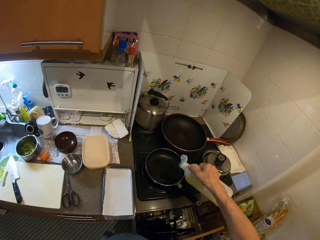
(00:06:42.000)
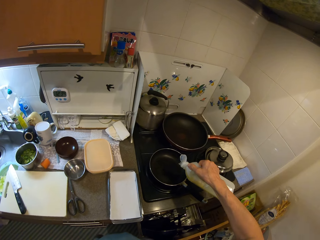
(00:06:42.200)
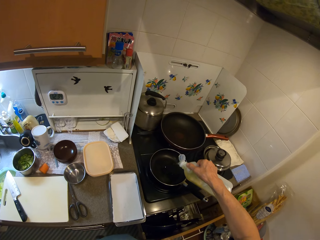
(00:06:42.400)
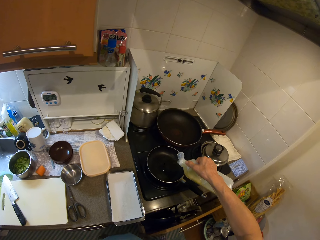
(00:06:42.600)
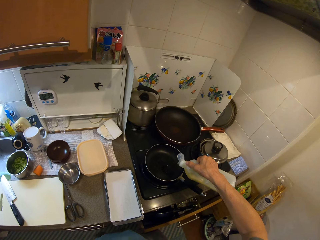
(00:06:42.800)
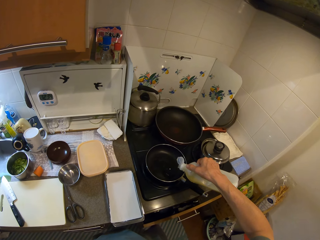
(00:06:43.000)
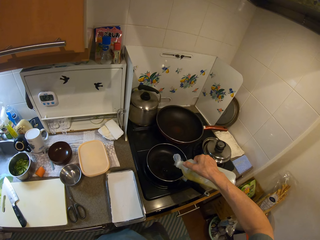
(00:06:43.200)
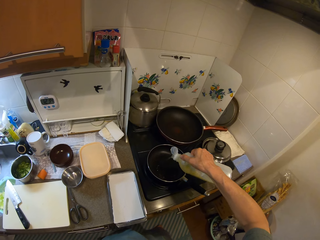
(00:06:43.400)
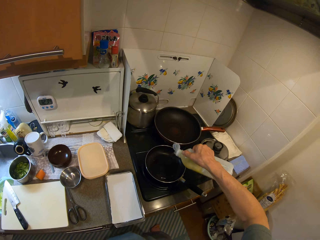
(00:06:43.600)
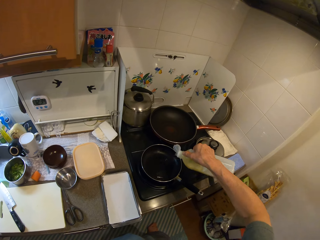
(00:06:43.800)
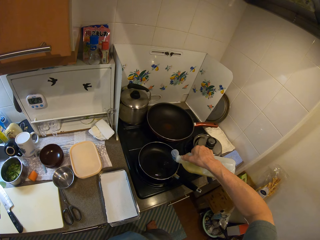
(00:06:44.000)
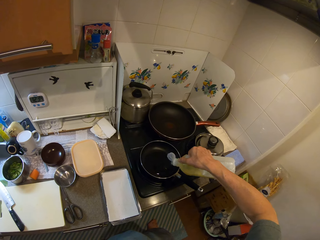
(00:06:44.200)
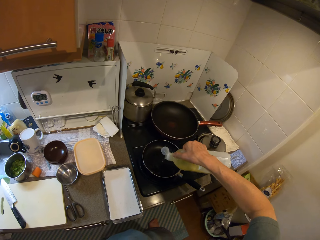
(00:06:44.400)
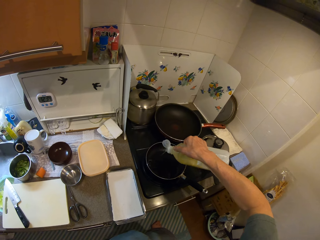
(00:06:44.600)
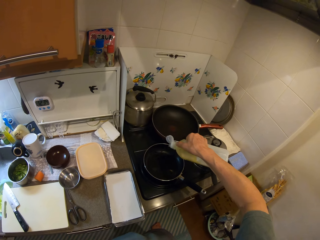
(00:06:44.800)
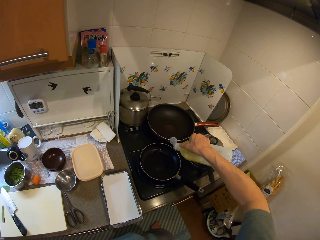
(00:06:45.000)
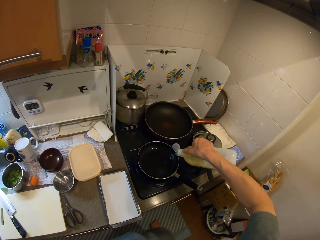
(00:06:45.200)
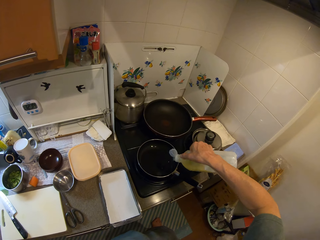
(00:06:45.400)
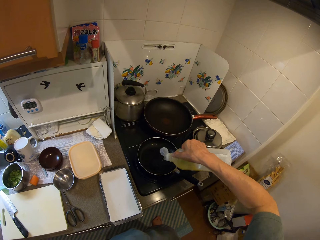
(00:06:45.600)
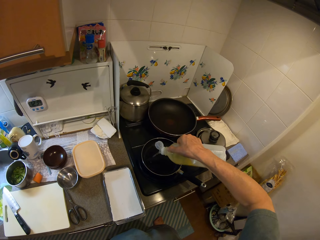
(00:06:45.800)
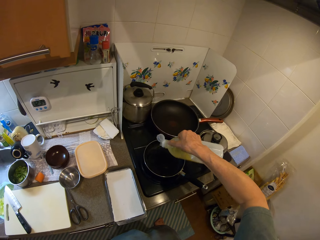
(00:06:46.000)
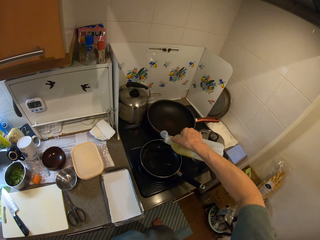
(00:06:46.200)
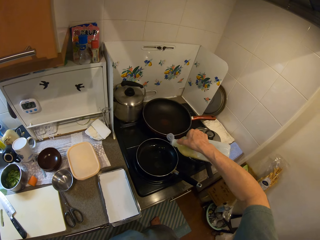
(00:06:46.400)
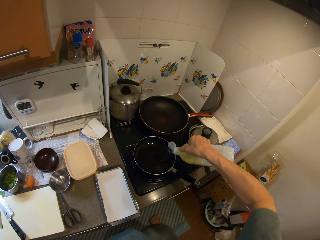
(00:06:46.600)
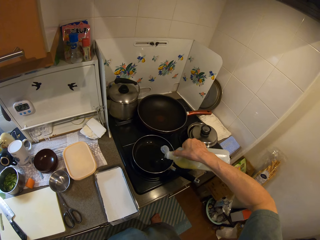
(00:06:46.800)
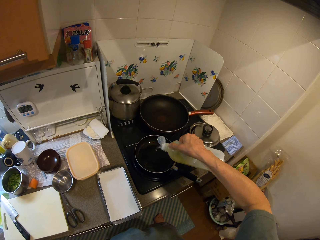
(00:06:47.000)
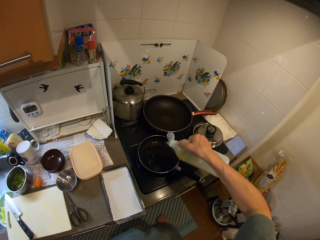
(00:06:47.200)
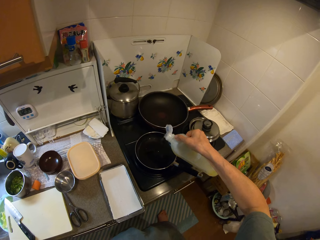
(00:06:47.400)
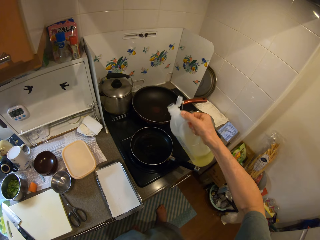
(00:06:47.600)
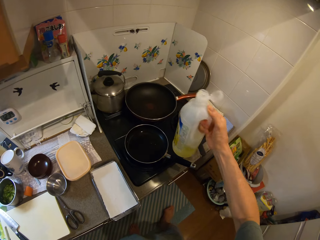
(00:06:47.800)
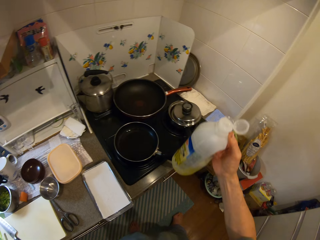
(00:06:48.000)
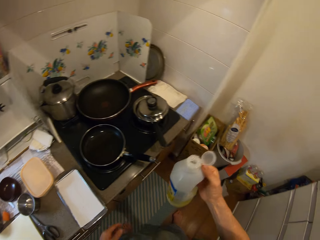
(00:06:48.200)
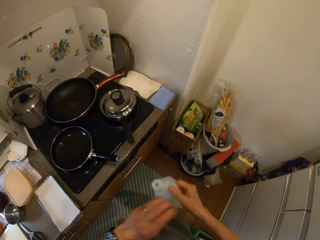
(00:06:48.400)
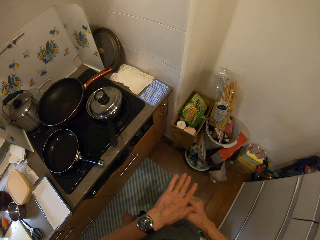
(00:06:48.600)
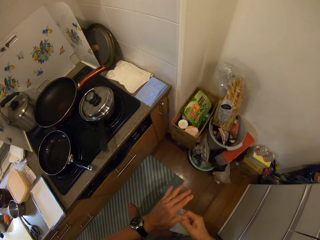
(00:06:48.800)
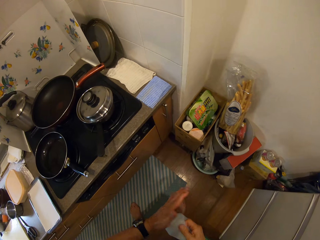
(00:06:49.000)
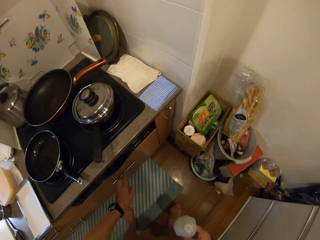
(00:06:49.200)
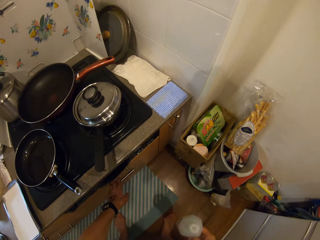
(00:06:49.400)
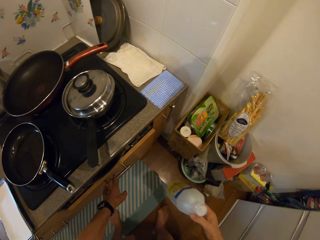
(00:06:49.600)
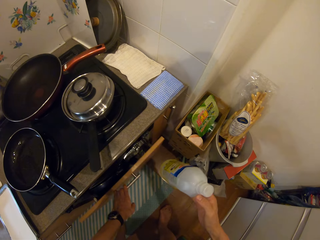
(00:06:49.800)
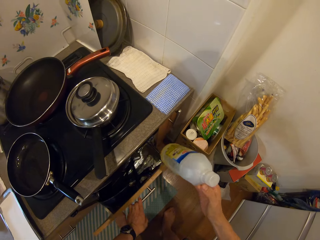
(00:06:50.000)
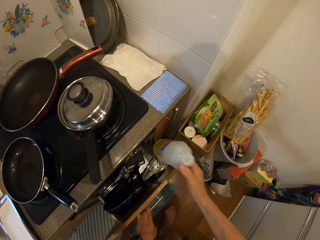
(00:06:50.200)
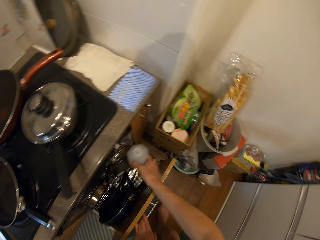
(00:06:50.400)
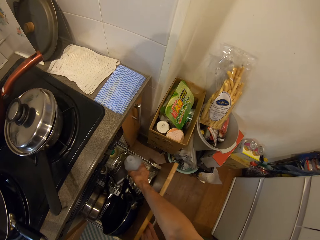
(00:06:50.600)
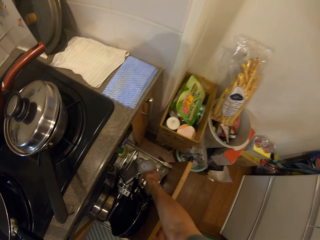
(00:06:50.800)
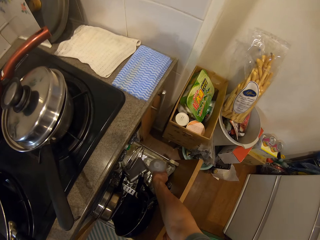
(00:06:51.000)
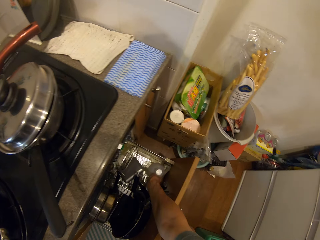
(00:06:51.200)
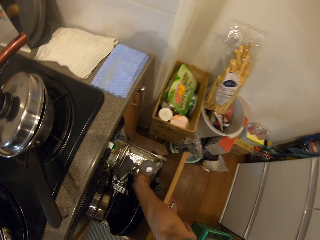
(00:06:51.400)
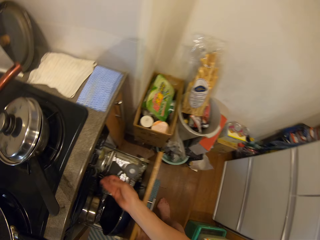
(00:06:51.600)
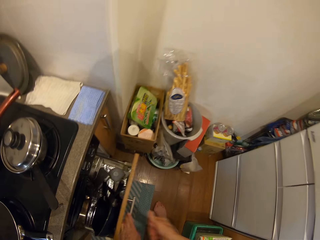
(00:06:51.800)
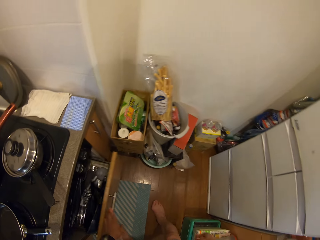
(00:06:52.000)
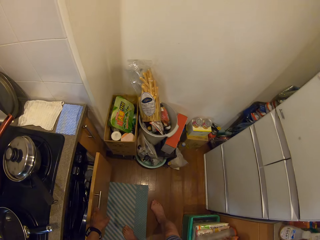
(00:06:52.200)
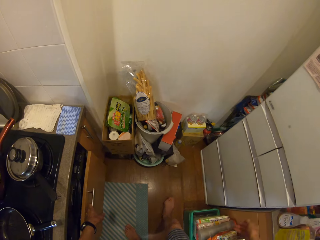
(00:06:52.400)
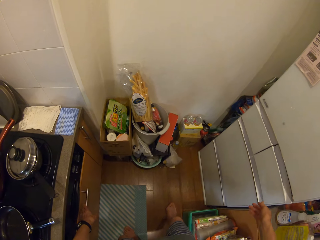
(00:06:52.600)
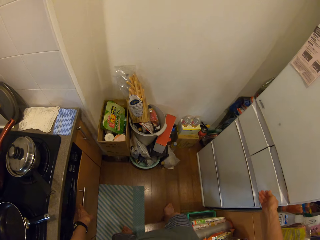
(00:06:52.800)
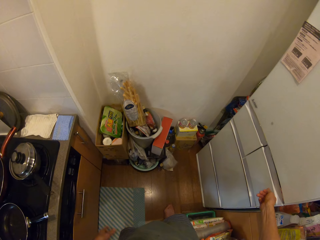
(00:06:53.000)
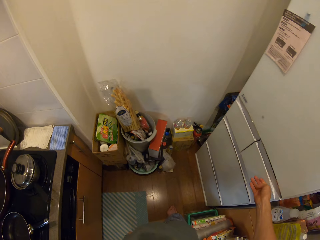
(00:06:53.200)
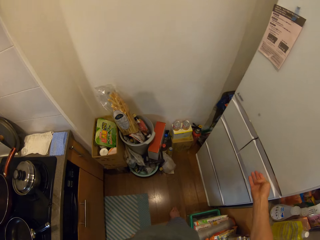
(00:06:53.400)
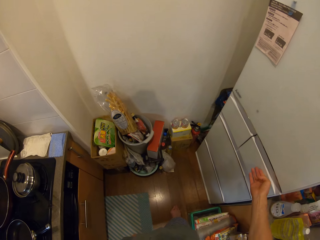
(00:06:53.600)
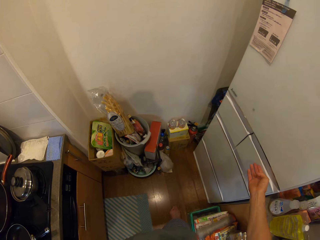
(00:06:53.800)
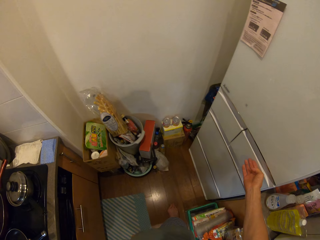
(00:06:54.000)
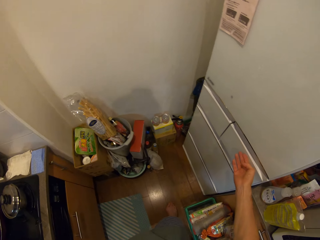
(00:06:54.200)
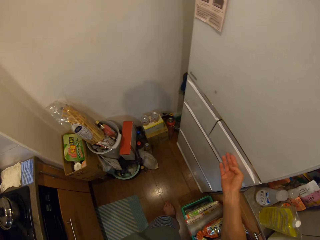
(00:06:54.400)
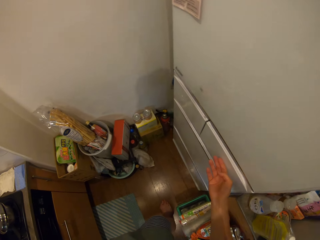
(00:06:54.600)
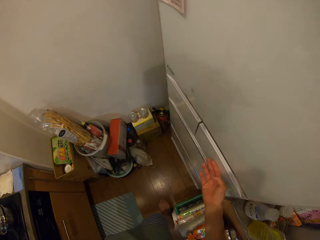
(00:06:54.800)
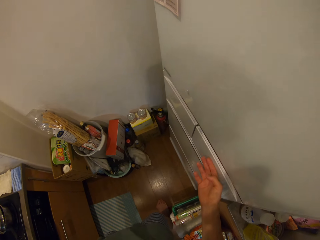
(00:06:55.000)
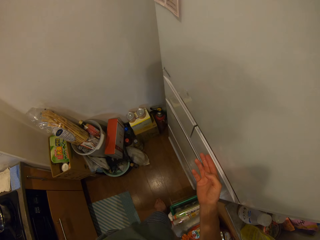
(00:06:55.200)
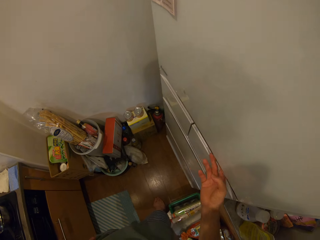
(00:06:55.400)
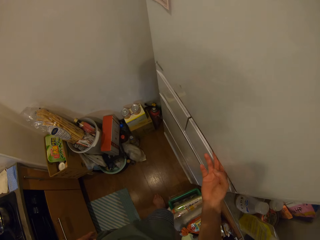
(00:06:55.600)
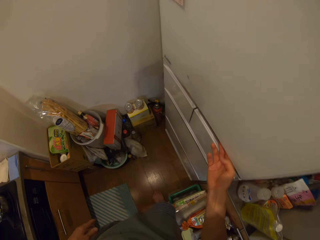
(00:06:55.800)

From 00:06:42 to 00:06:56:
The camera wearer pours the oil in a pot on a cooker. He closes the bottle of oil. He opens the drawer with his left hand. He places back the bottle of cooking oil in the drawer. He closes the drawer with his right hand. He touches the fridge.

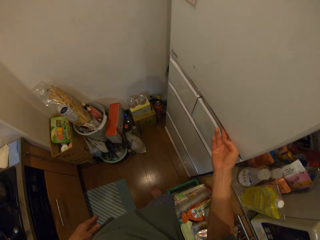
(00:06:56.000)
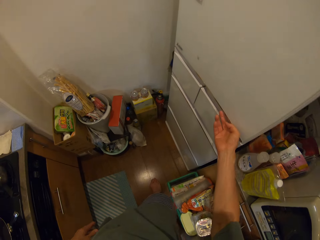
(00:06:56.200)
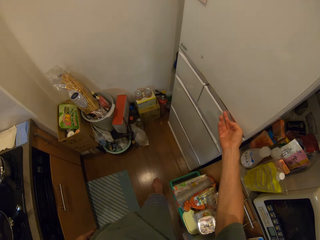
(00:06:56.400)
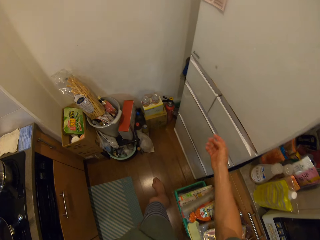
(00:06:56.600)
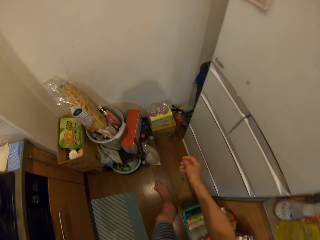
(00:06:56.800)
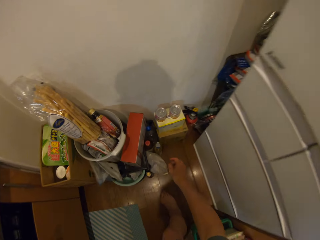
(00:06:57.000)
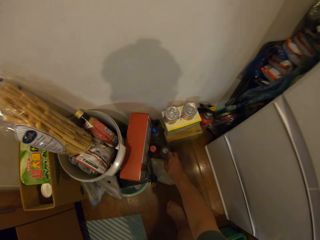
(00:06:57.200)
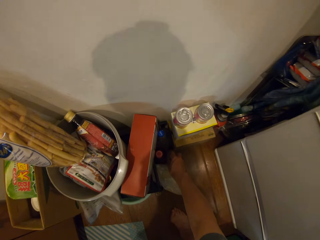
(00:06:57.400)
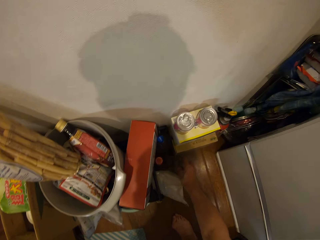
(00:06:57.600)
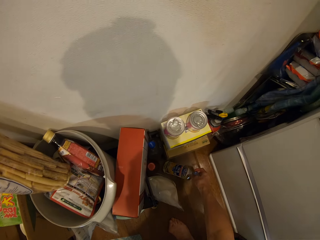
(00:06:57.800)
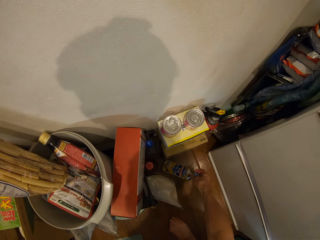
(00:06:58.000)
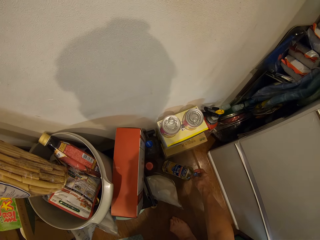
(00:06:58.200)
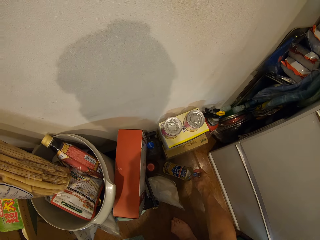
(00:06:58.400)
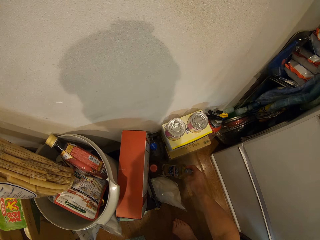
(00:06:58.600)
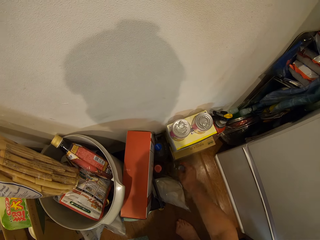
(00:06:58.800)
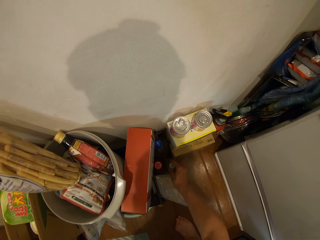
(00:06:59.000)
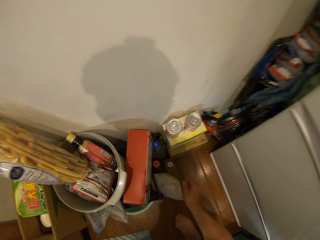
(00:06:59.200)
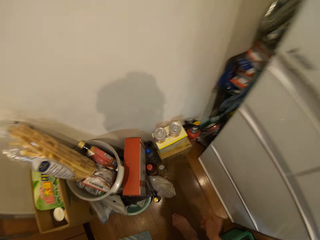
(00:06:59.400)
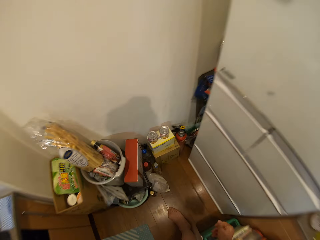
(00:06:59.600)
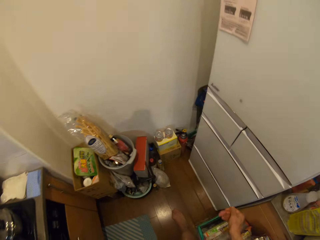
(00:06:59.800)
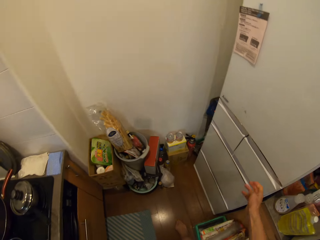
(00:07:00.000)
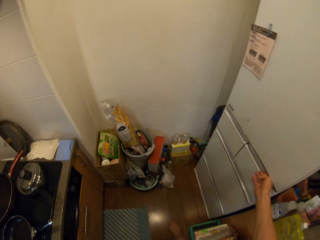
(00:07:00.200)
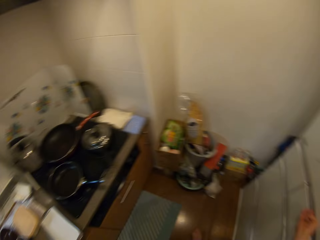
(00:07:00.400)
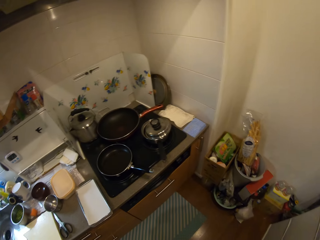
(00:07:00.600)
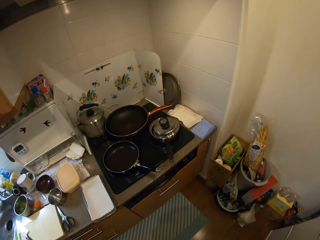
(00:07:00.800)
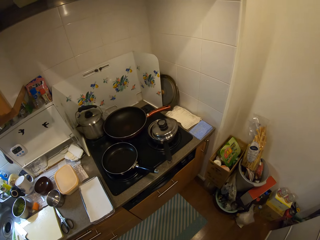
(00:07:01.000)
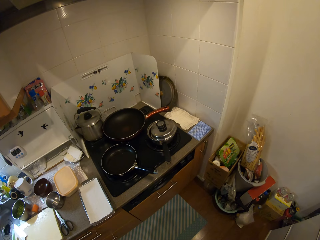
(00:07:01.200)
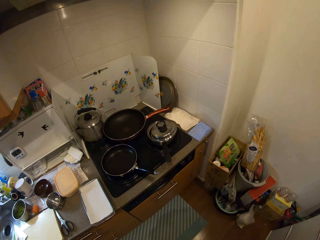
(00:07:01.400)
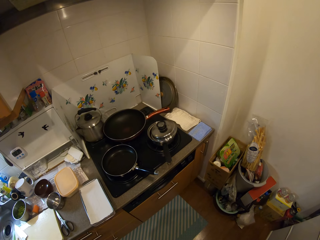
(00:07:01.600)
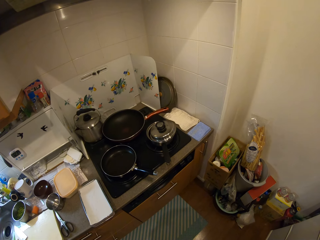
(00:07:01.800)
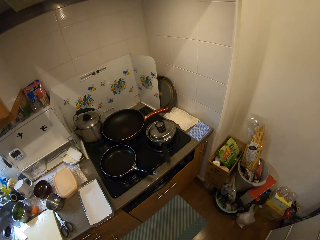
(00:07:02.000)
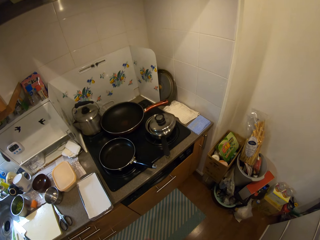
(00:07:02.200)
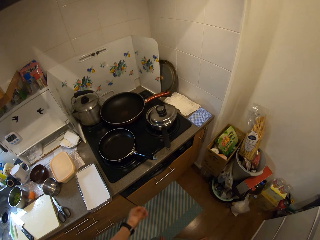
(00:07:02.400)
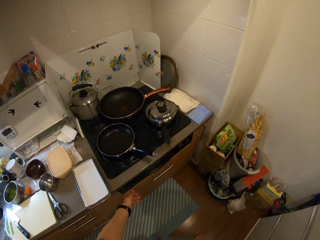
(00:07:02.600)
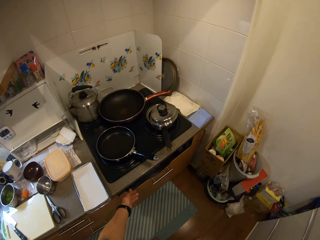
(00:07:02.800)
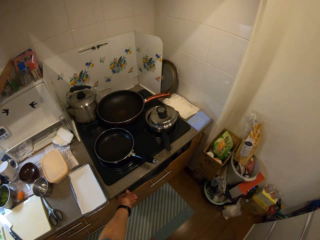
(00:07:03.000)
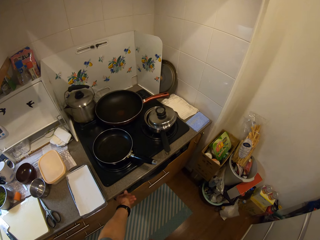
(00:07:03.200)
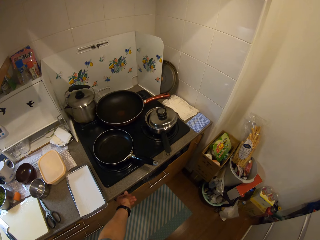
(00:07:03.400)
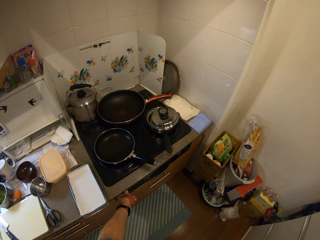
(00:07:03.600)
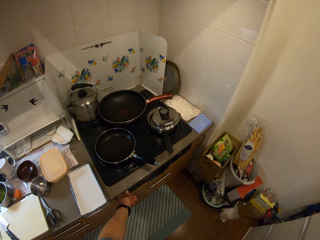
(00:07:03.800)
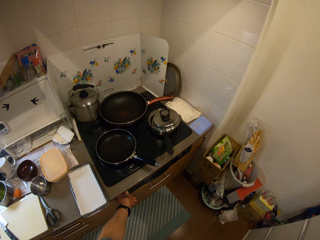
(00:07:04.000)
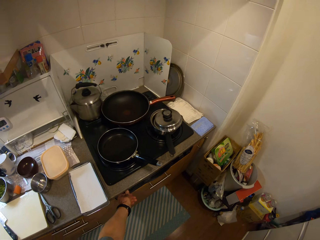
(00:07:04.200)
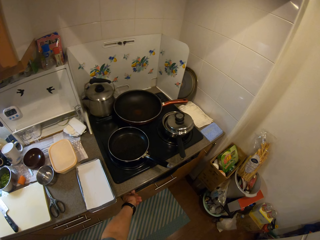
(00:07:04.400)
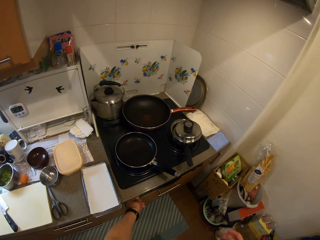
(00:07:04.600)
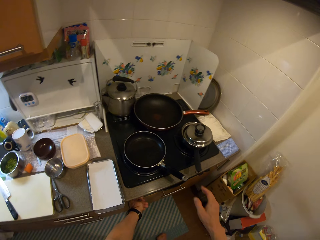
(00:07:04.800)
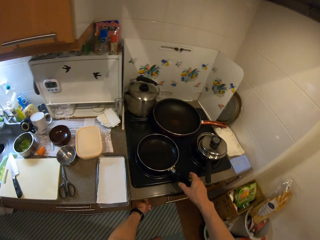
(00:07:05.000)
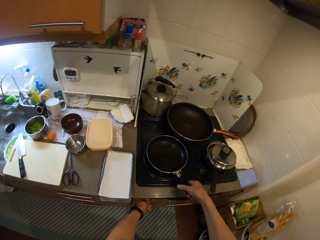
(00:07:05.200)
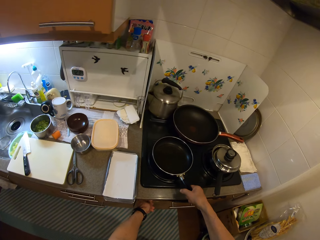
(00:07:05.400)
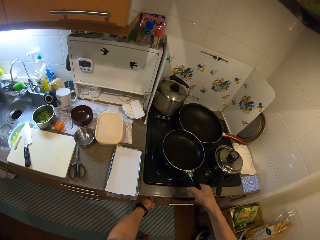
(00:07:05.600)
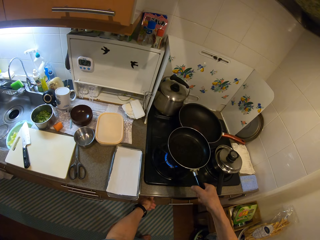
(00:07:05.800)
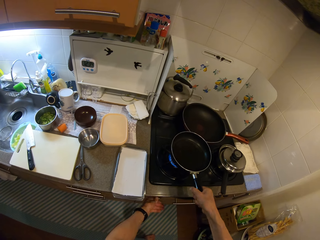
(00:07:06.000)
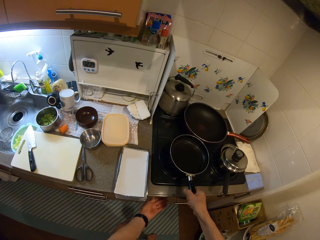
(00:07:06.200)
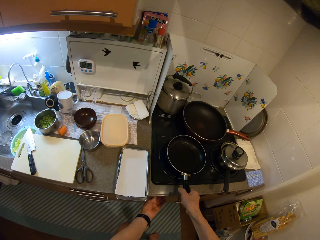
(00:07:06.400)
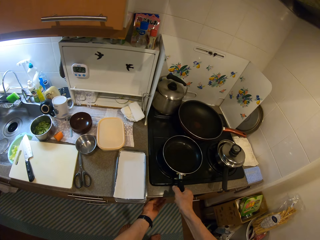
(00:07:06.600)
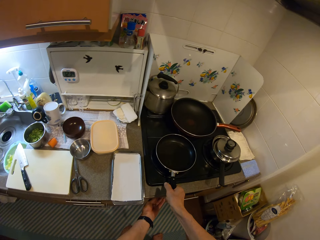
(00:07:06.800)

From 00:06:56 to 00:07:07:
The camera wearer moves a bottle of gin on the floor with his right hand. He checks a bottle of something. He looks around the kitchen. He turns on the cooker with his left hand. He picks up the pot from the cooker with his right hand. He holds the frying pan. He drops the pot on the cooker.
